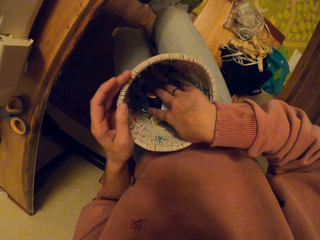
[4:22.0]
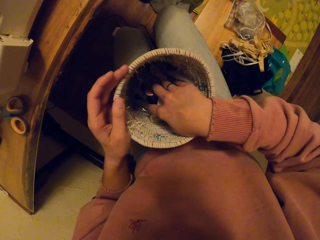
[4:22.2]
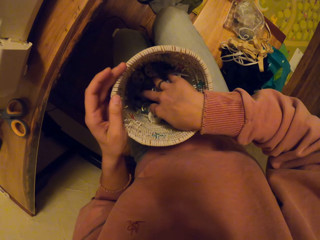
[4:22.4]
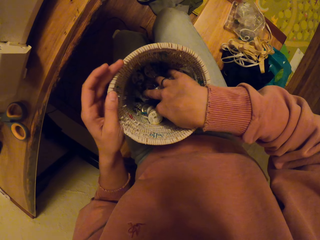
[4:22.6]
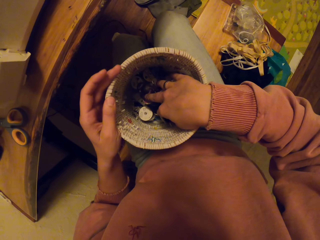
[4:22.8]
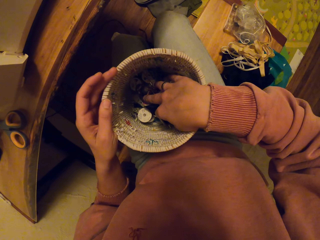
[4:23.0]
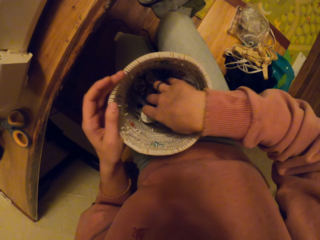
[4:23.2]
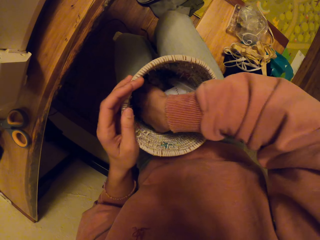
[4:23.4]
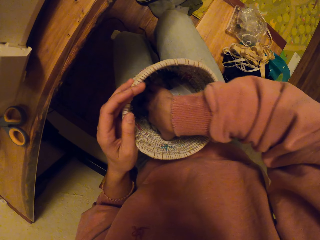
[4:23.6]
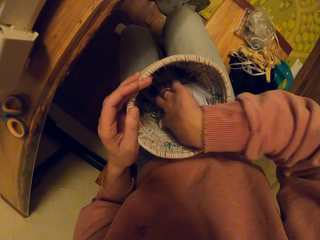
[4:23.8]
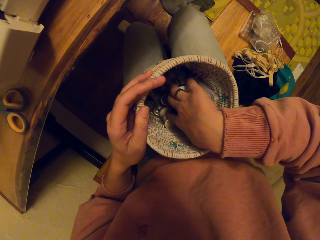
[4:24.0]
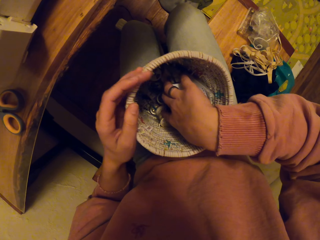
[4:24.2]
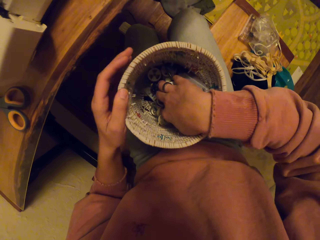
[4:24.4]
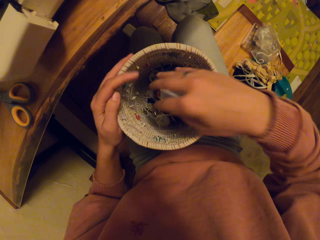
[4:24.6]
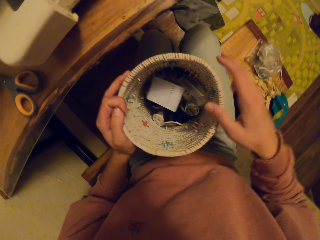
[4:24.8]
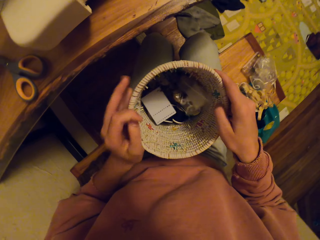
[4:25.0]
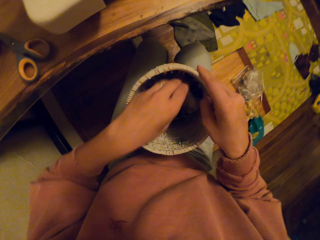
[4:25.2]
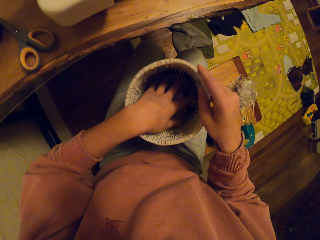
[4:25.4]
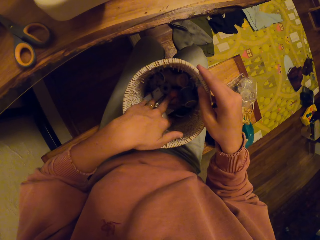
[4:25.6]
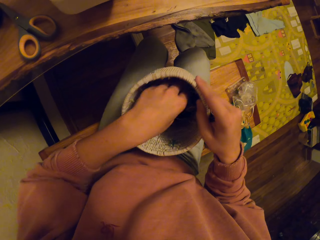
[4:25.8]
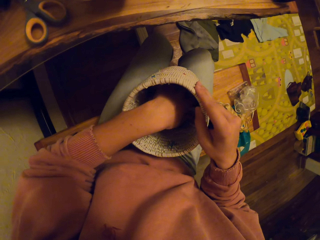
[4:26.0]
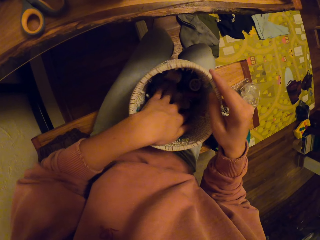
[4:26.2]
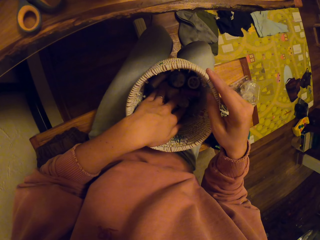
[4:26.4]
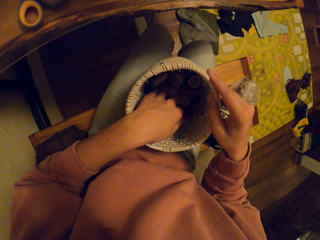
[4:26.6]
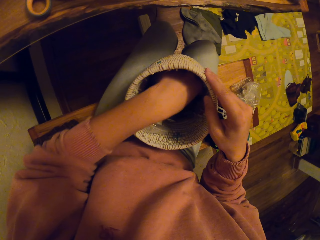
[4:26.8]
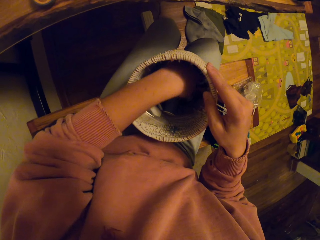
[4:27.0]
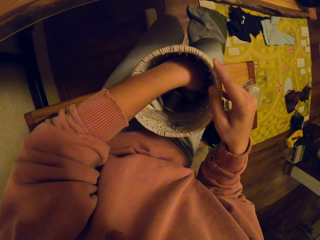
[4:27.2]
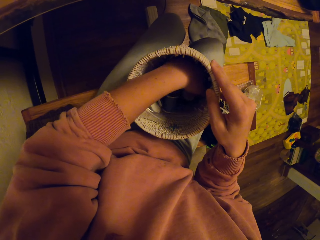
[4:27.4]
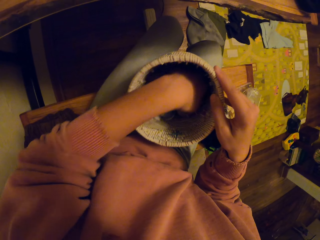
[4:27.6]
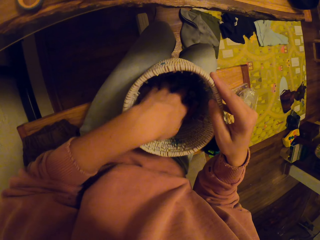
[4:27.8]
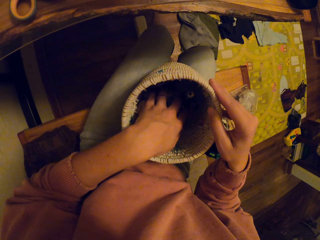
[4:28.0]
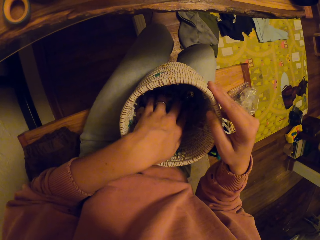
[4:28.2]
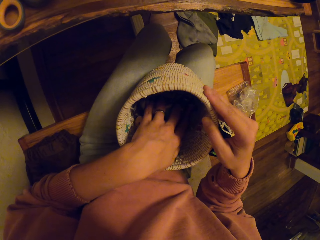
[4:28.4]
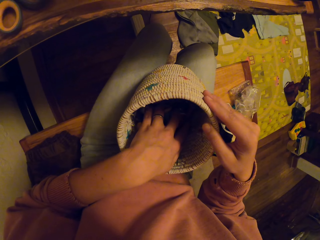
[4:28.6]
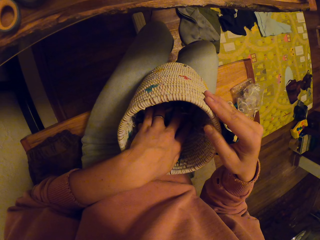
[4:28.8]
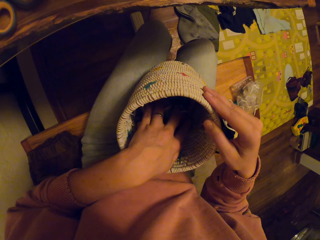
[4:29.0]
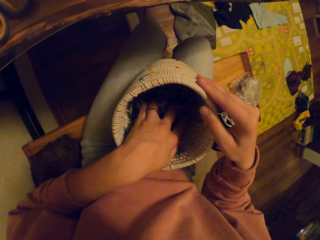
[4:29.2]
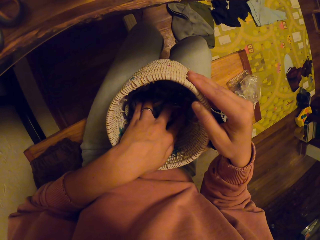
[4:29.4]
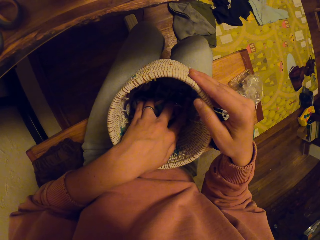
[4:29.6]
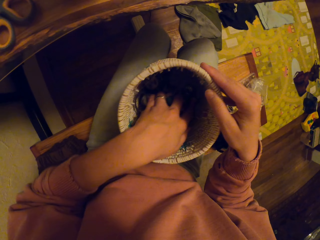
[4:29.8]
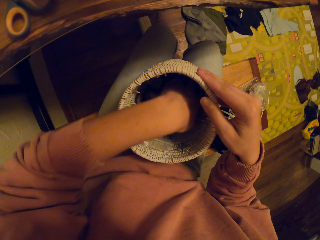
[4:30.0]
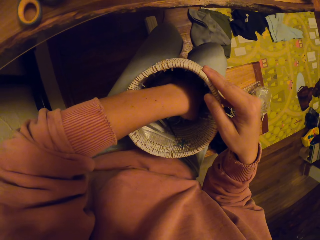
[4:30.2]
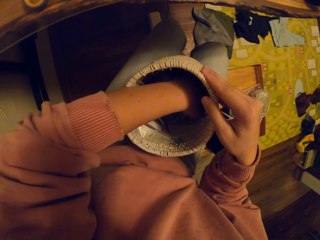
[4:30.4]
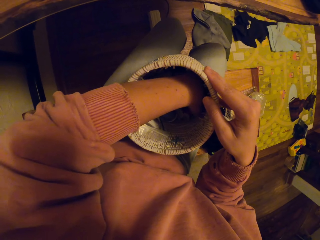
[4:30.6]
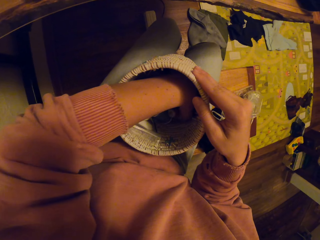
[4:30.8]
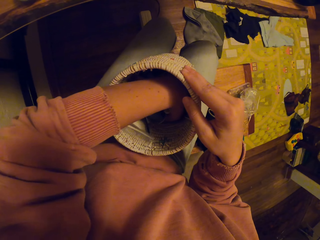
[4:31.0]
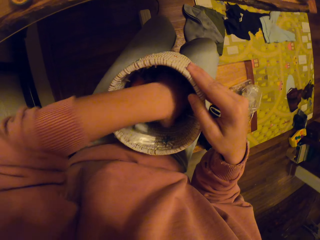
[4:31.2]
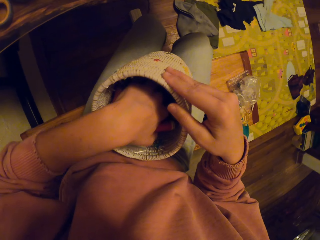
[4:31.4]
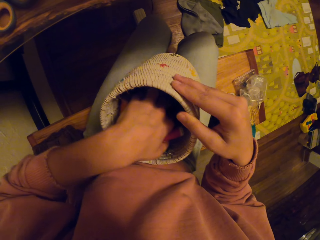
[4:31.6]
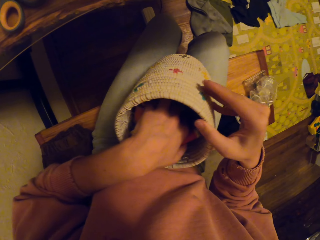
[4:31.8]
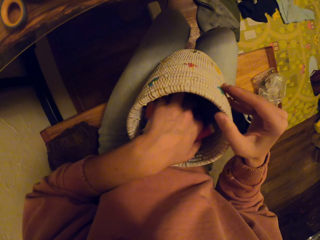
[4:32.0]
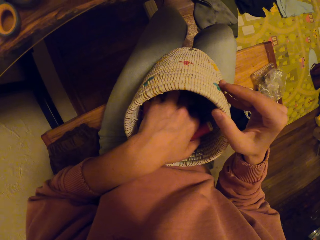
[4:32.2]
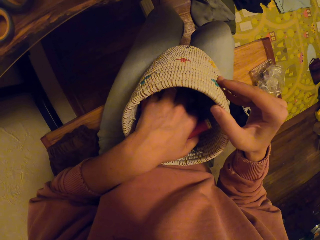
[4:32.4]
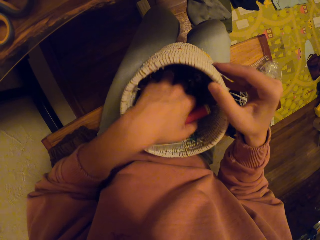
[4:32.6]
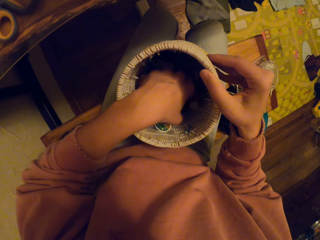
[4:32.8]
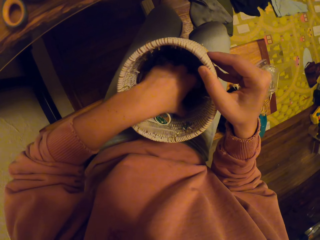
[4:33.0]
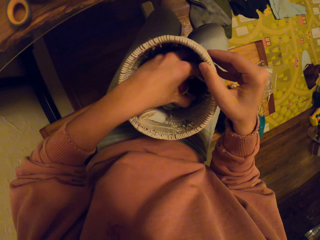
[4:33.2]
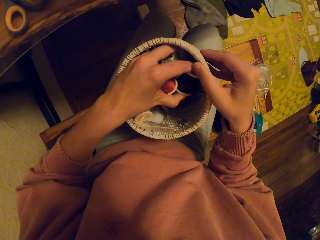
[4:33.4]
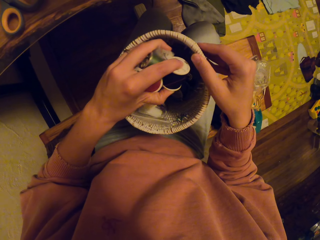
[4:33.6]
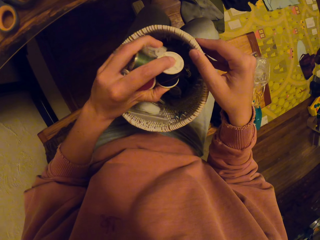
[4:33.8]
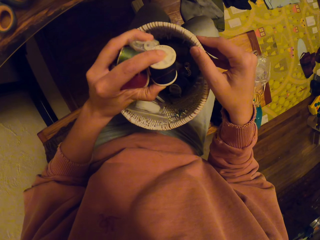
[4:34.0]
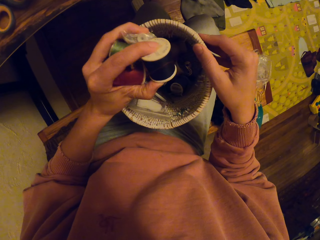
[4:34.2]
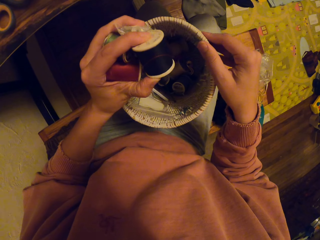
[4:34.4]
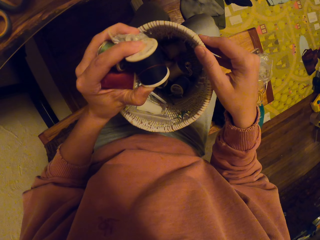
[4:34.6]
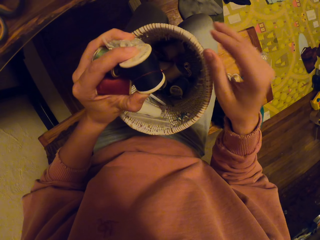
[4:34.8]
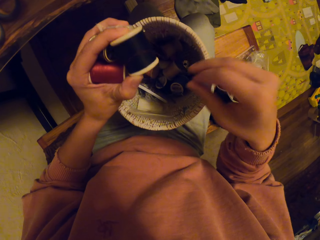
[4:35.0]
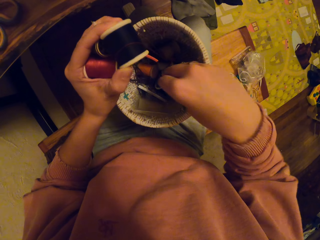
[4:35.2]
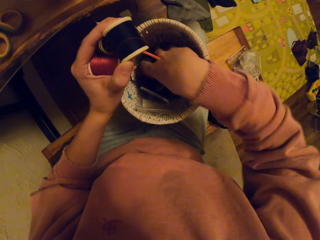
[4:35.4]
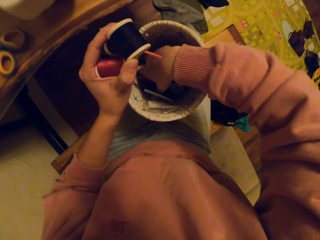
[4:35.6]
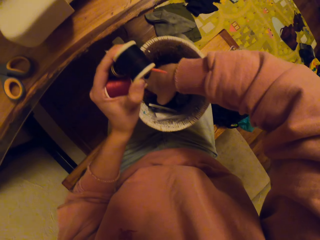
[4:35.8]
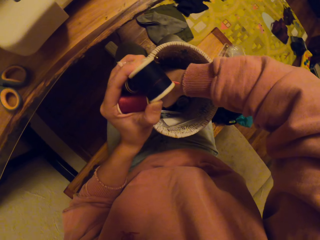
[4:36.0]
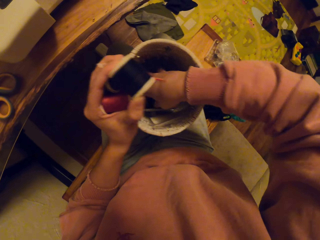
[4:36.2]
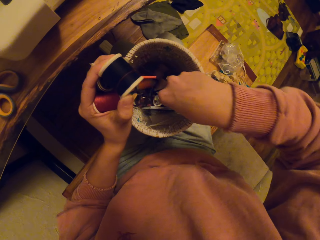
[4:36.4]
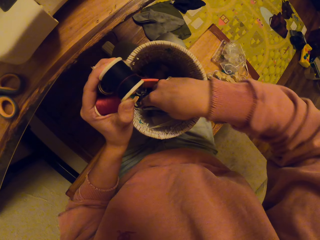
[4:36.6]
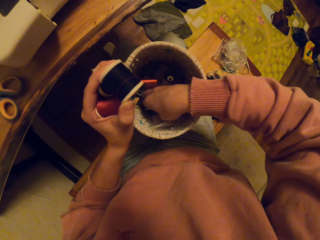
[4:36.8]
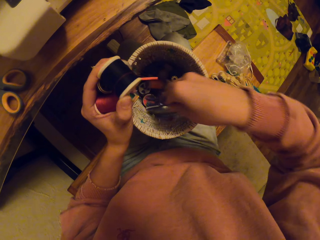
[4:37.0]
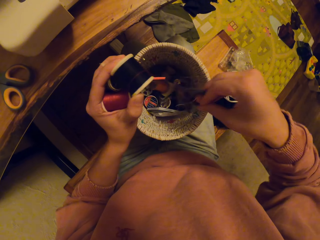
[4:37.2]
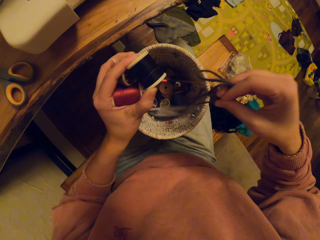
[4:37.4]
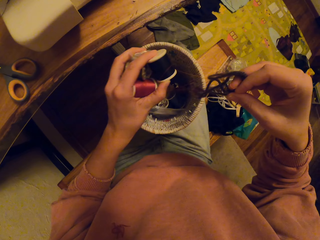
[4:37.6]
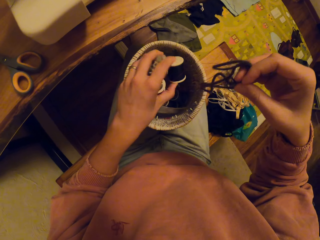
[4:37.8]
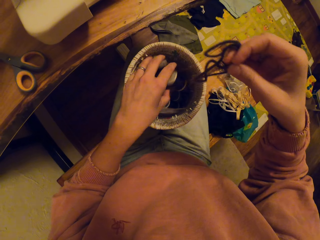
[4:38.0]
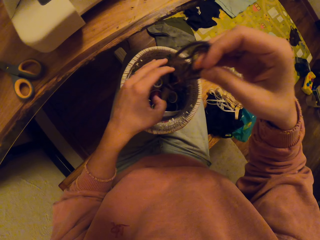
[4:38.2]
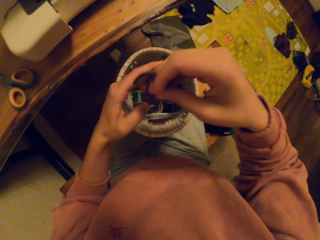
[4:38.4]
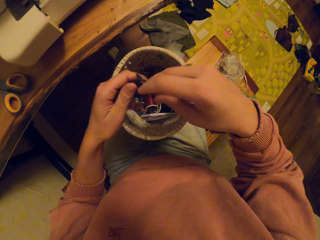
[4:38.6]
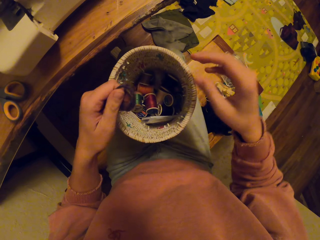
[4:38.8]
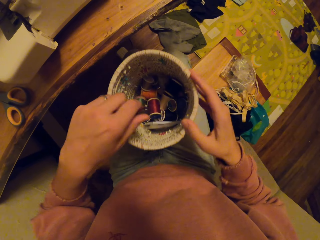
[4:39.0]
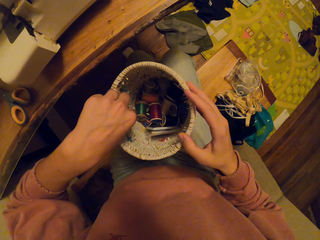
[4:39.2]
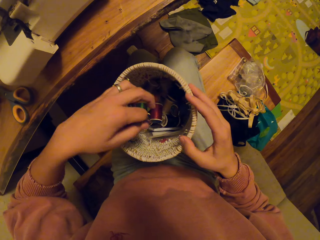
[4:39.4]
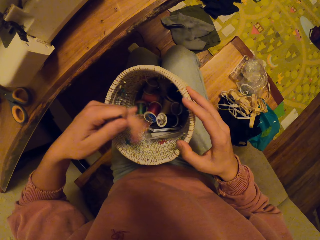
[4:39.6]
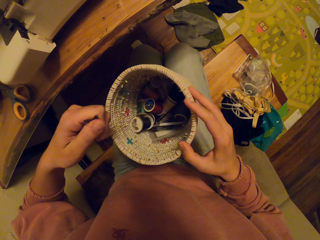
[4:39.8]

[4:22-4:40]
The camera wearer looks around the basket. They search something. They pick up a bunch of strings. They pull a string.

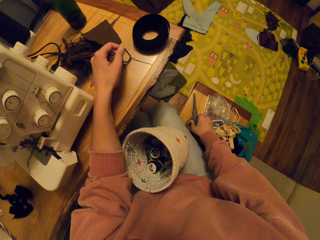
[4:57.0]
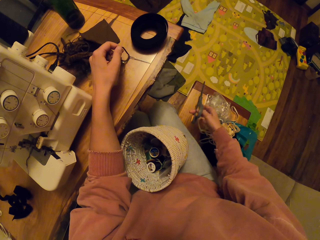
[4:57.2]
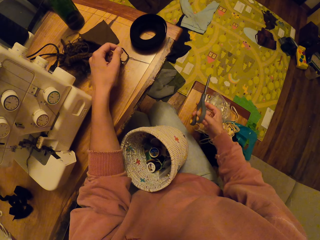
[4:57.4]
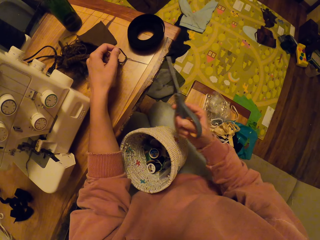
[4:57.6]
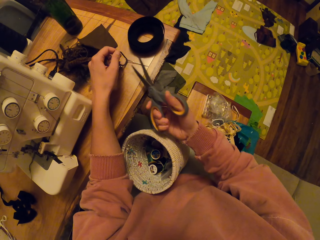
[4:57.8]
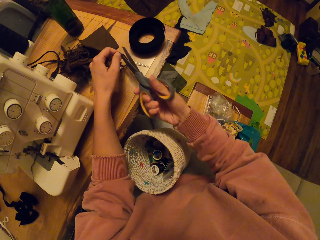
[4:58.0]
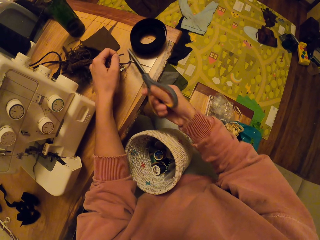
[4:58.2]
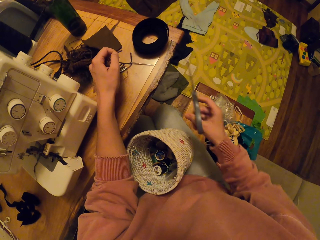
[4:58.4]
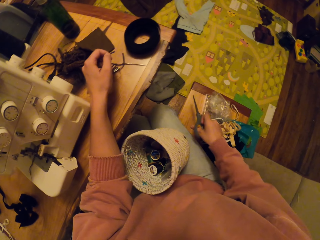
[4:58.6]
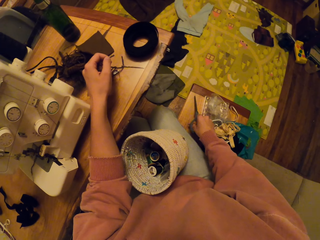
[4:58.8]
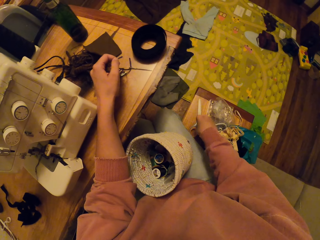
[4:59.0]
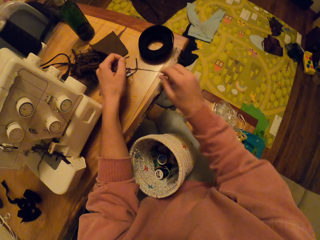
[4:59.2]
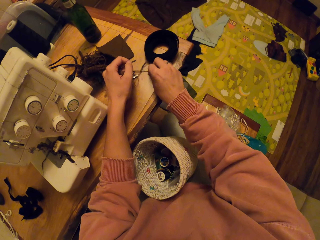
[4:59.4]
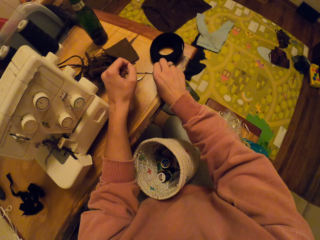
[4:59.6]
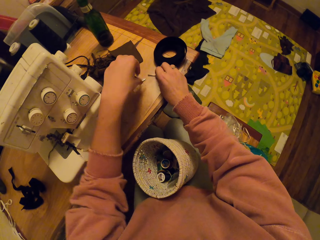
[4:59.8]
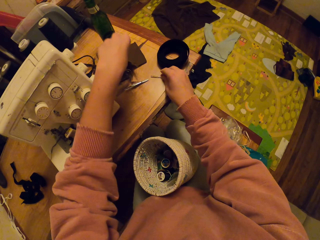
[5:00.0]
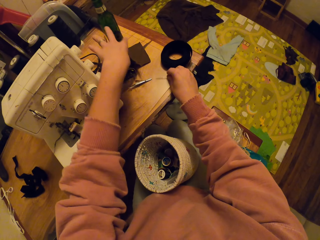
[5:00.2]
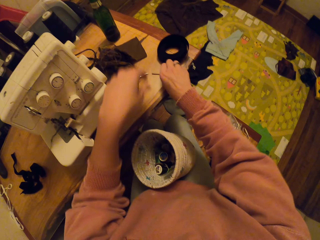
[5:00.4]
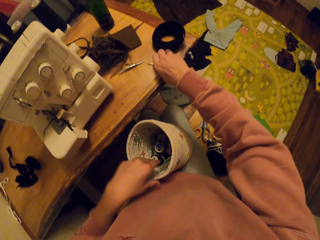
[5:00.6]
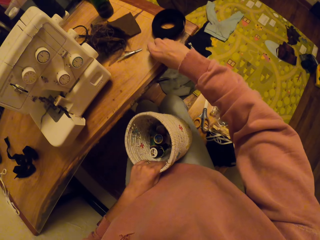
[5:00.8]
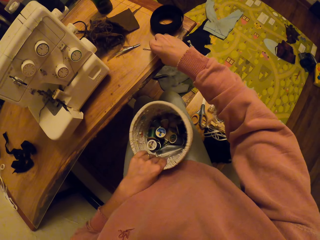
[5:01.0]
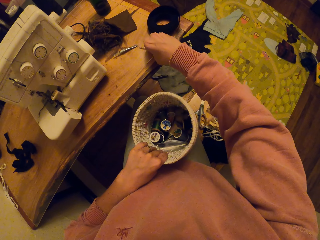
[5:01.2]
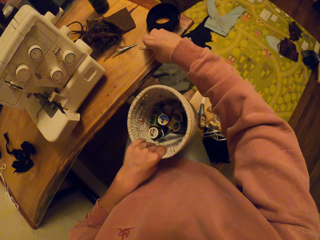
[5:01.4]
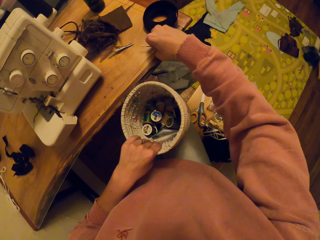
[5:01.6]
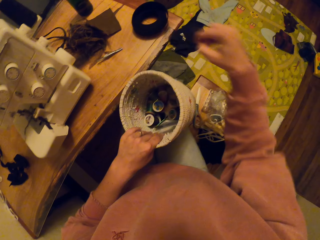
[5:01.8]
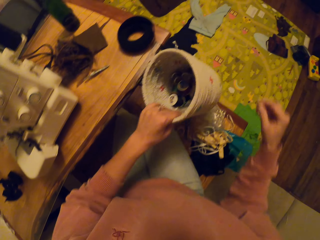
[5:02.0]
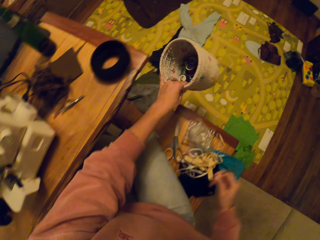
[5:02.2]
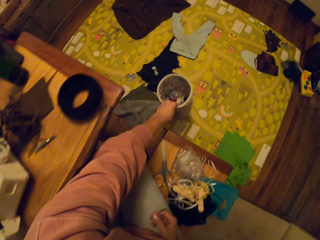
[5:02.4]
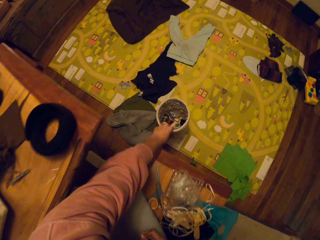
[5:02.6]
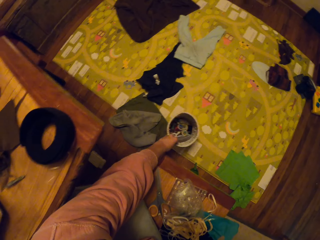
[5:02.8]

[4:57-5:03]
The camera wearer takes the scissors on the bench. They cut the strings, put down the scissors, pull out the string, and pick up the needle.
